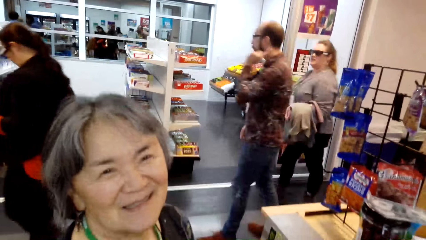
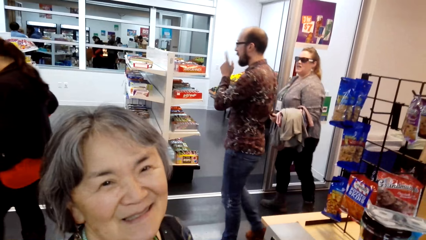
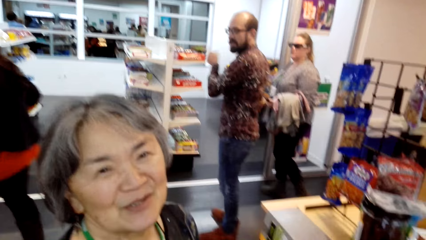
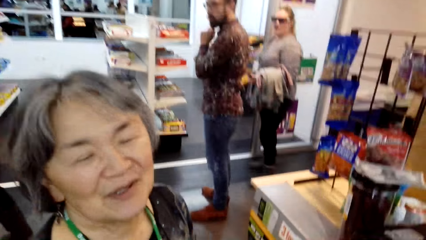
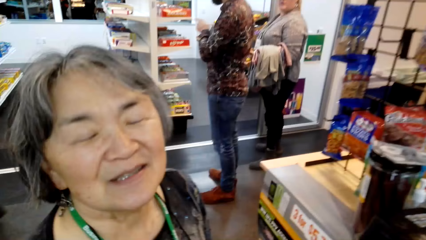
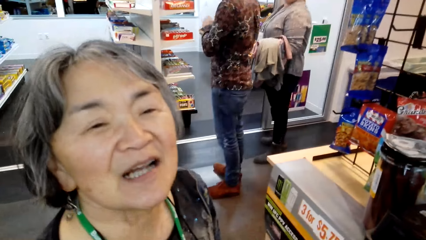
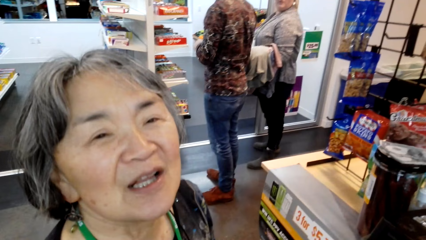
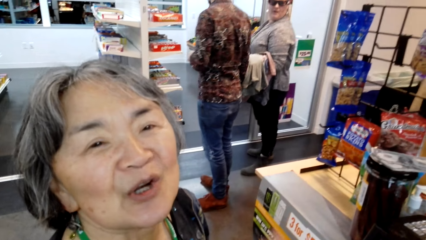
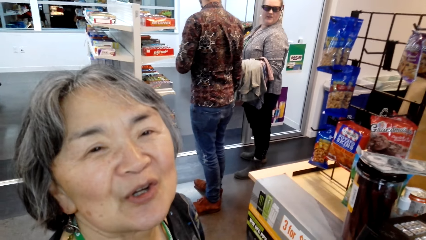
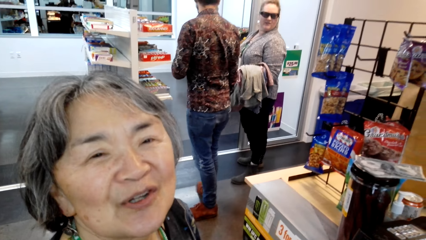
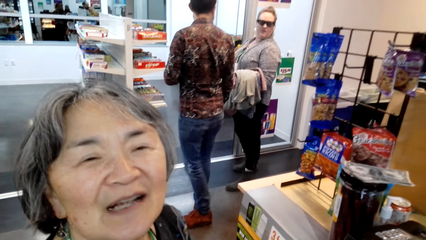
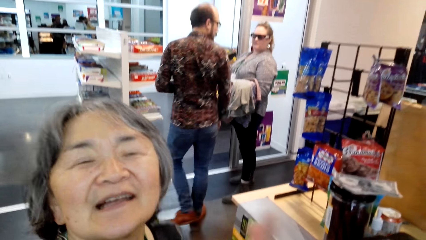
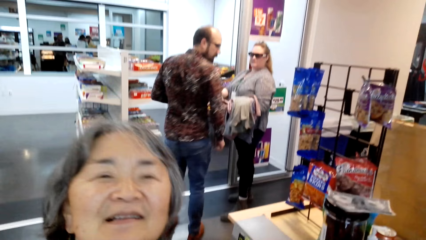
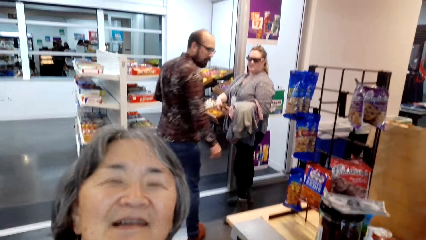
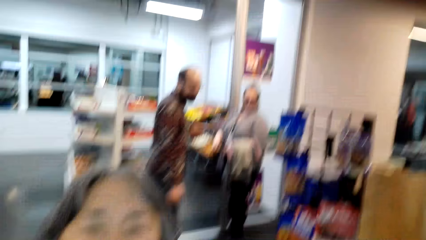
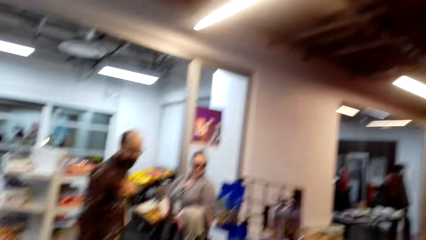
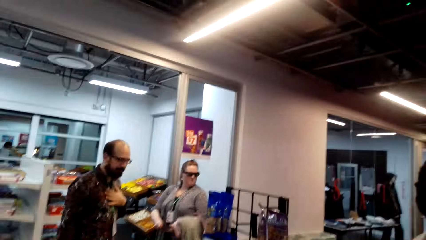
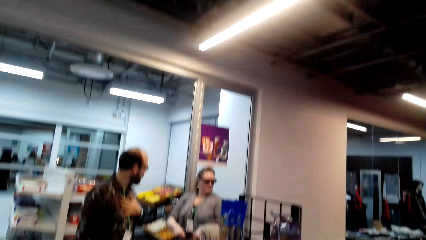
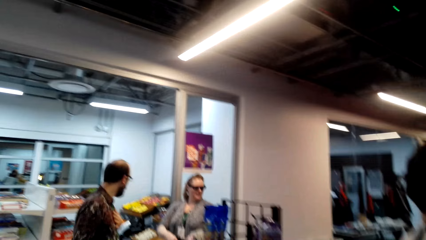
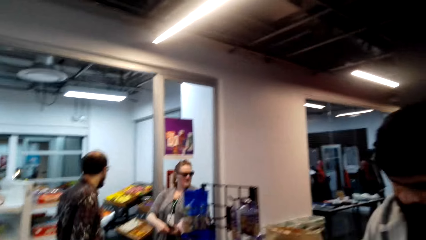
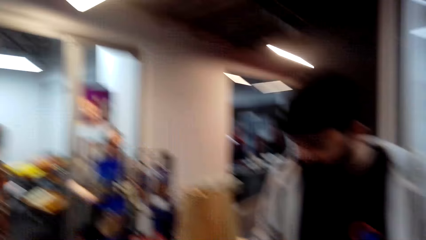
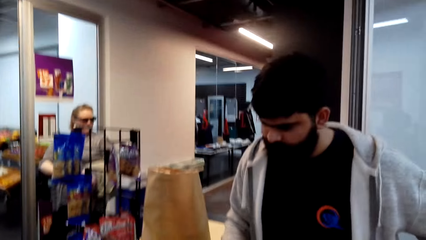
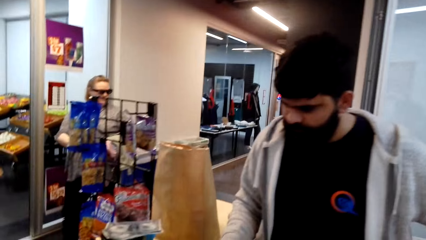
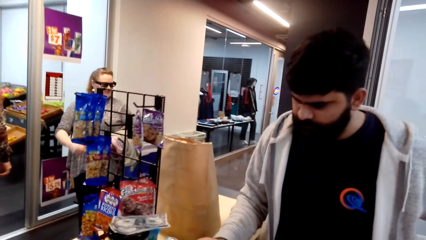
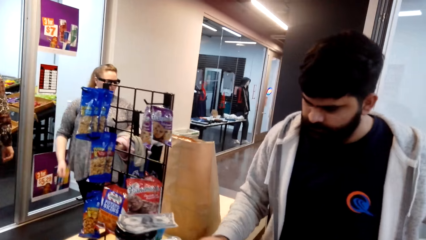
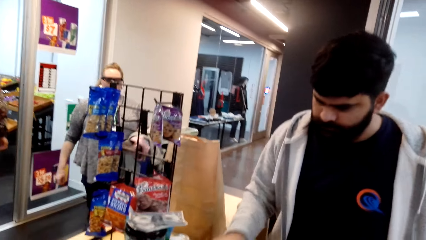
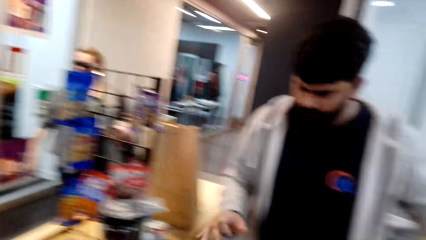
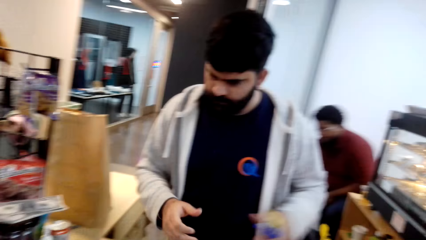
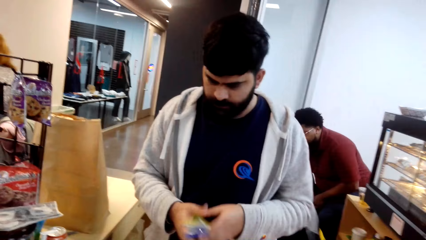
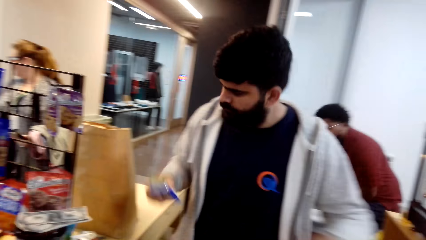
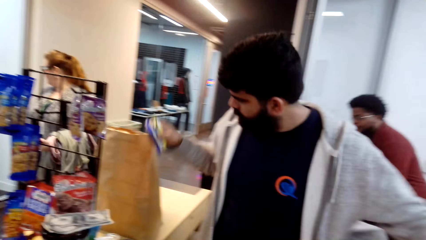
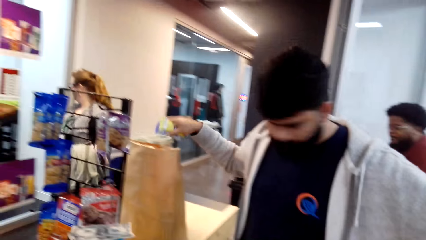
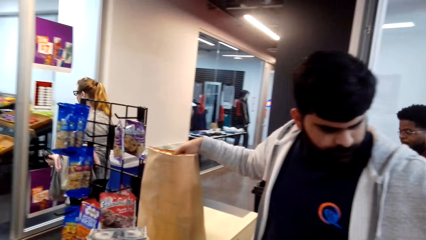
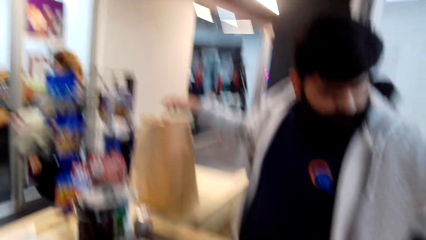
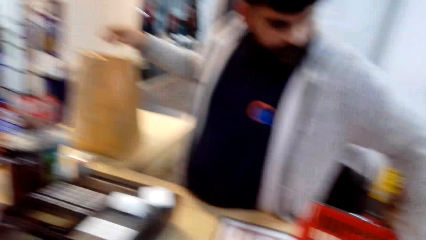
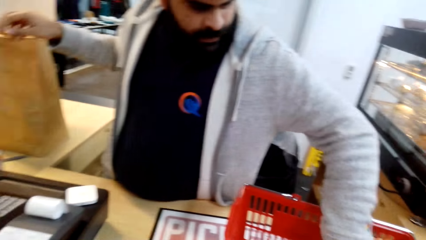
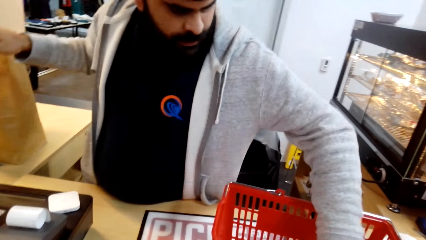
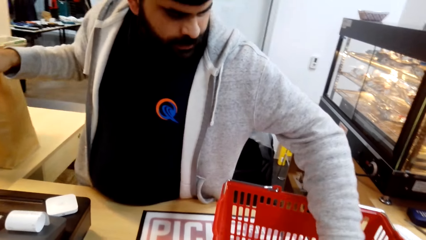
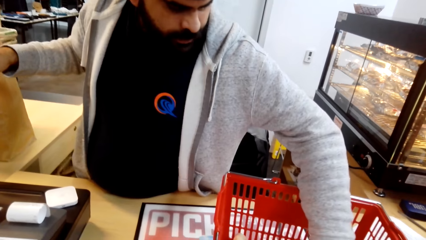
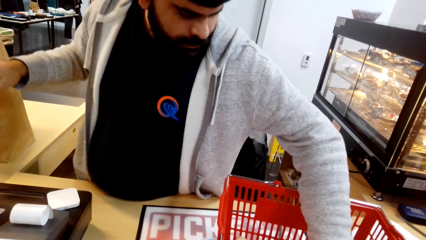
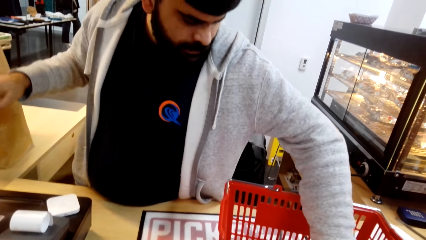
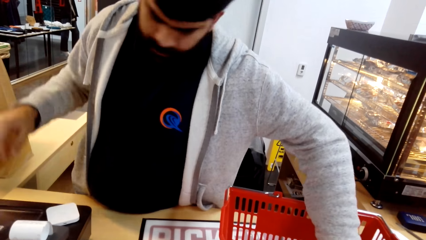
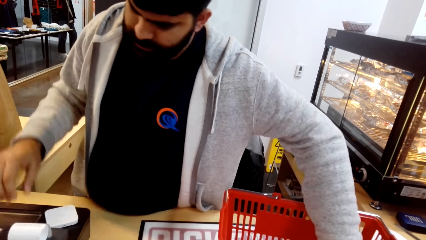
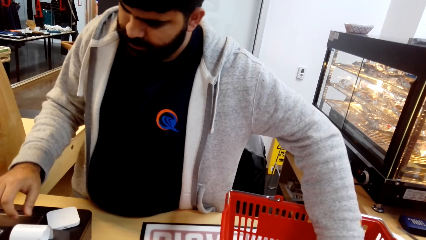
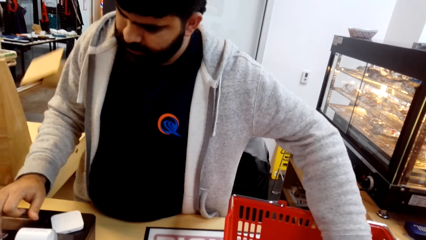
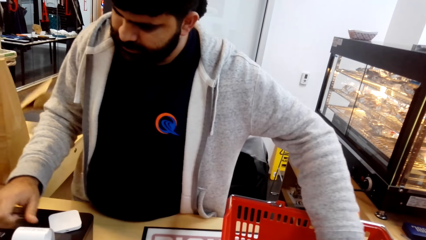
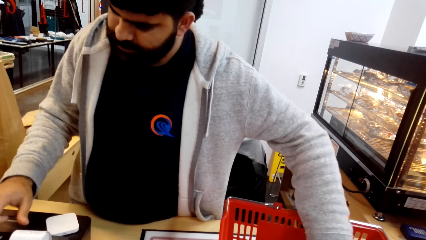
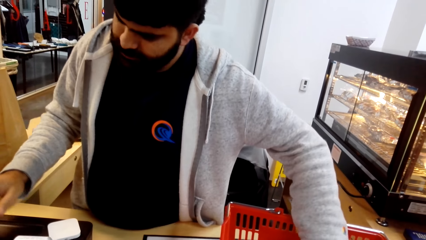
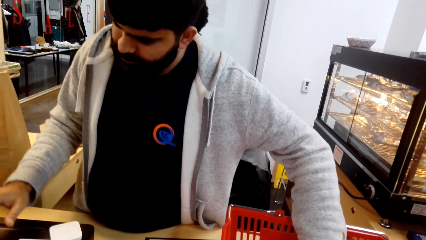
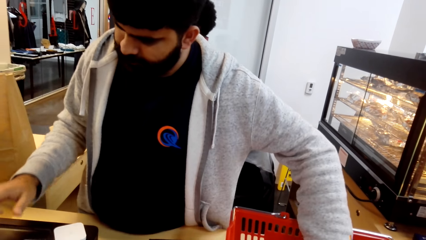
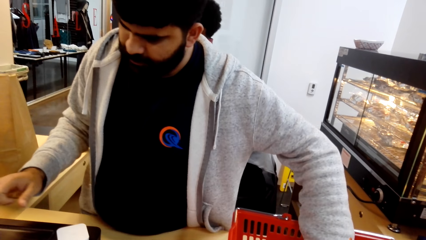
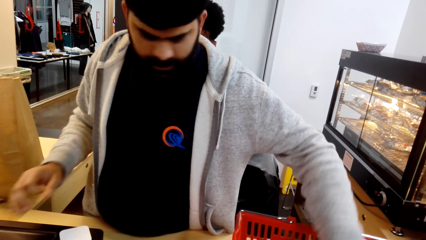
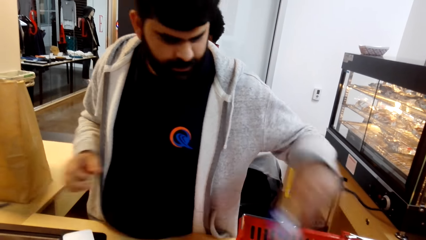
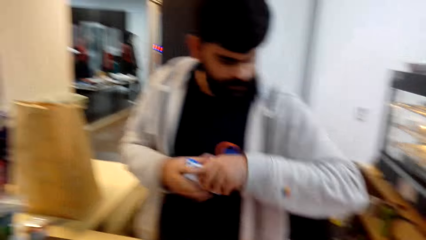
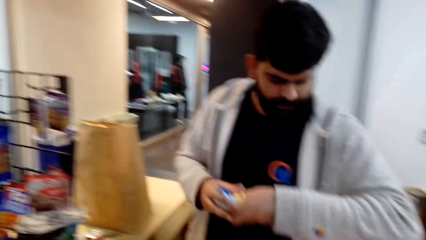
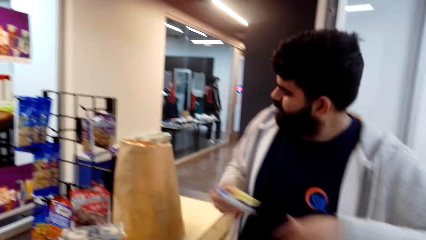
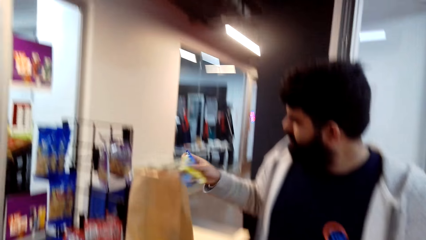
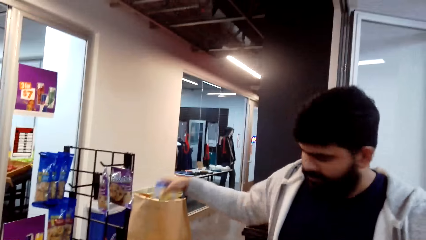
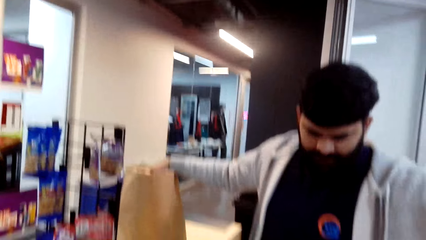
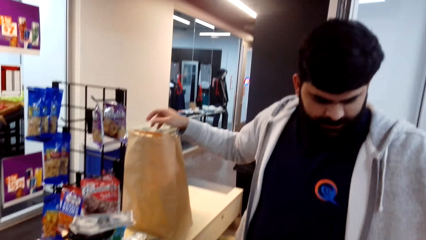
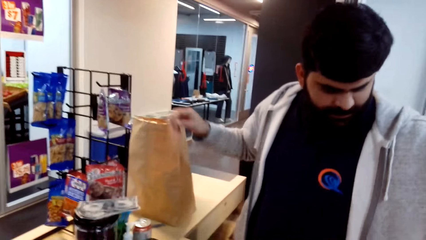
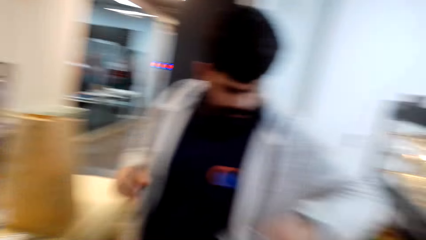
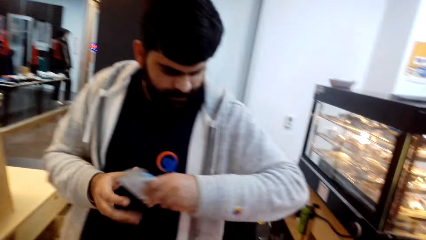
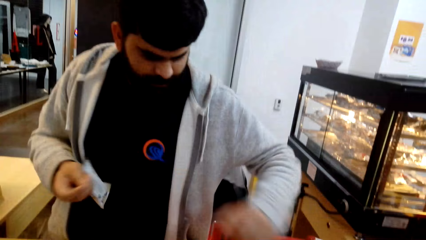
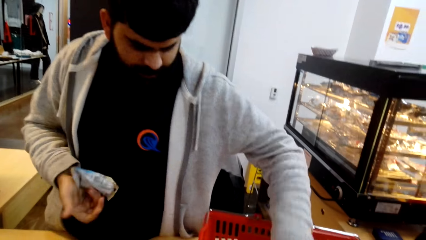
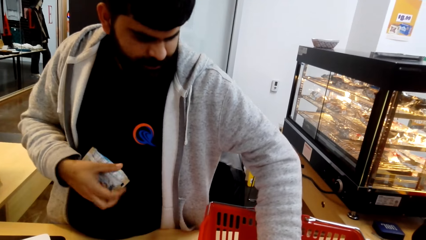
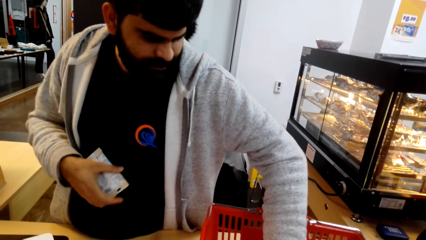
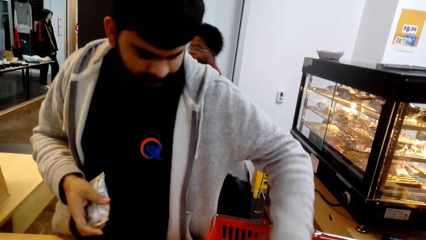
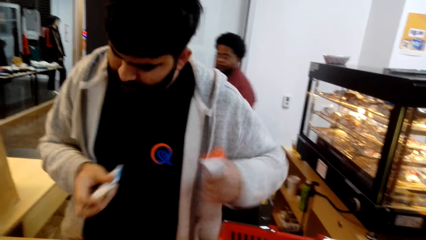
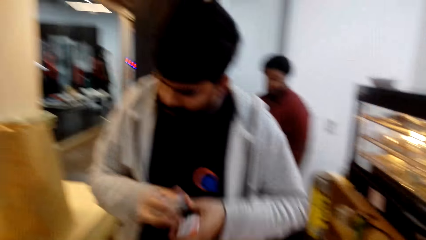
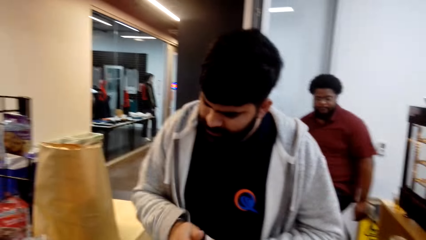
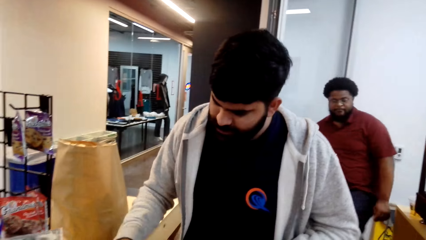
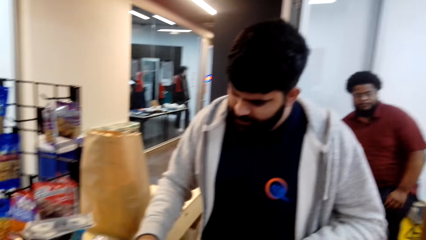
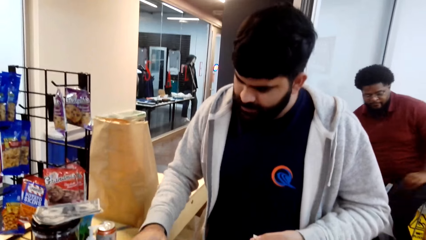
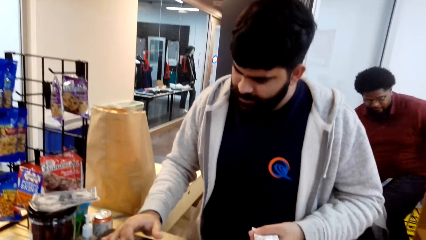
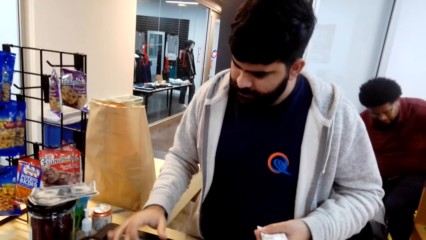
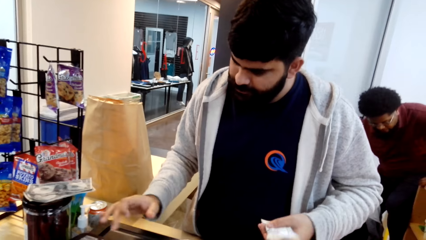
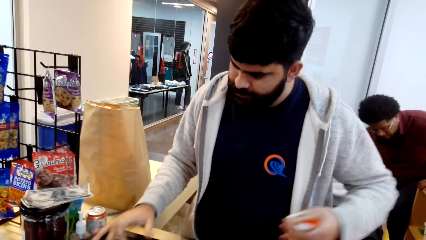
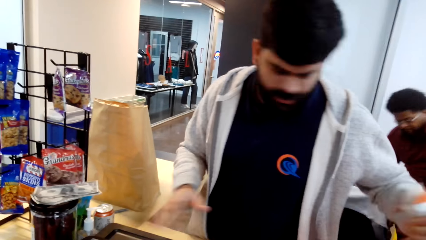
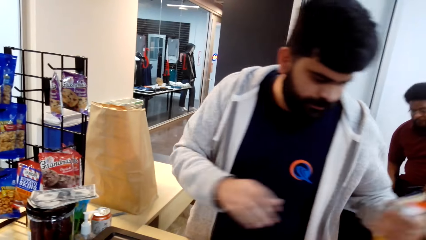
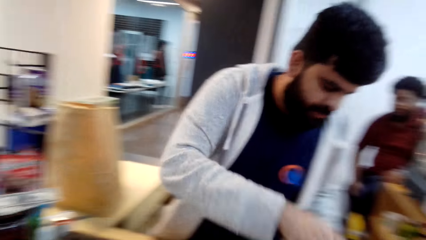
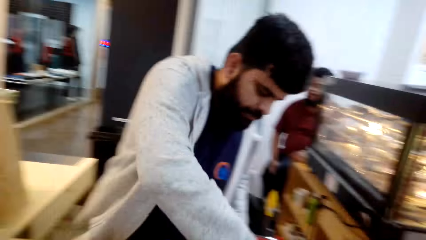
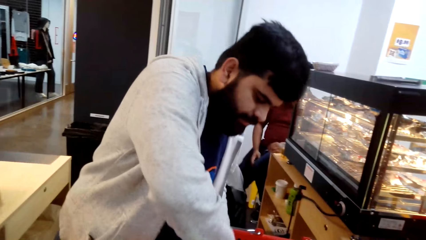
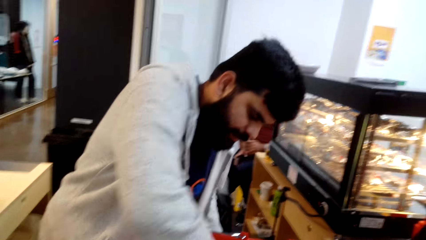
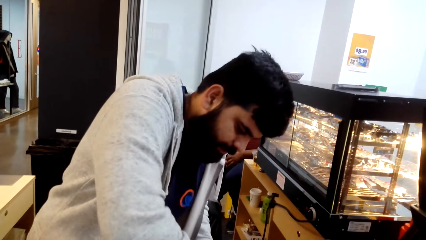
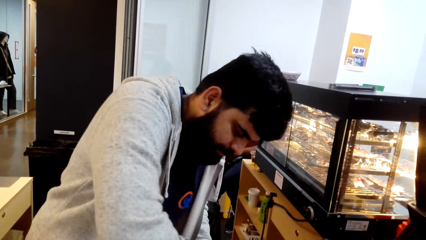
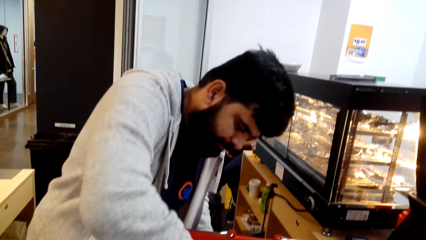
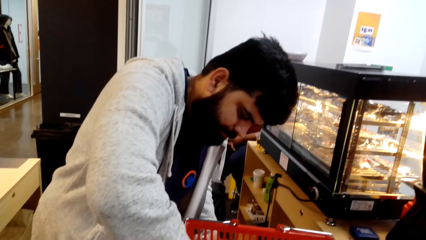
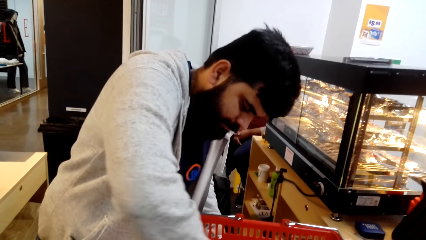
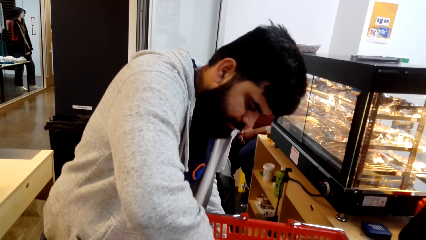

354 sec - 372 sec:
A man looks around. Another man tills with the till machine, pulls his hand off the till machine, and switches something to the other hand. He puts something in the shopping bag, picks something from the shopping basket, and holds something. He tills with the till machine and pulls his hand off the till machine. He picks something, switches something to the other hand, and puts something in the shopping bag. He switches something to the other hand, picks something from the shopping basket, and holds something. He switches something to the other hand, tills with the till machine, and pulls his hand off the till machine.
